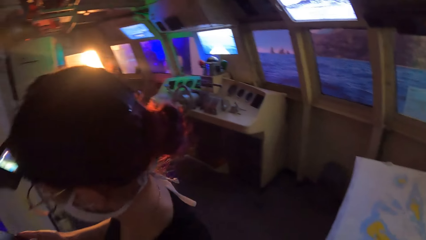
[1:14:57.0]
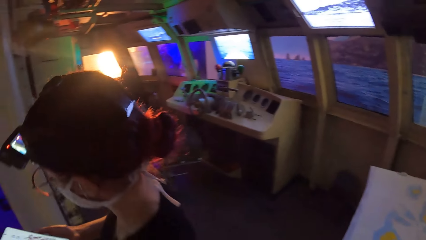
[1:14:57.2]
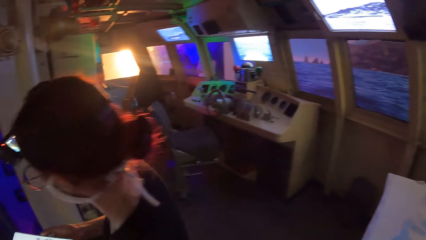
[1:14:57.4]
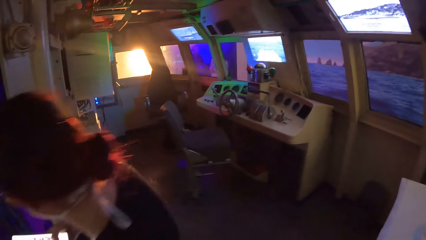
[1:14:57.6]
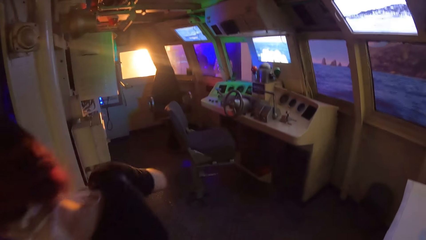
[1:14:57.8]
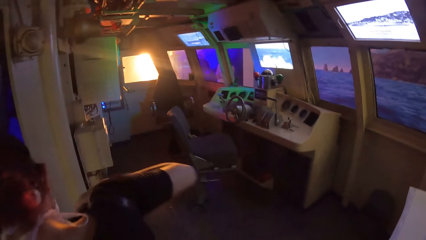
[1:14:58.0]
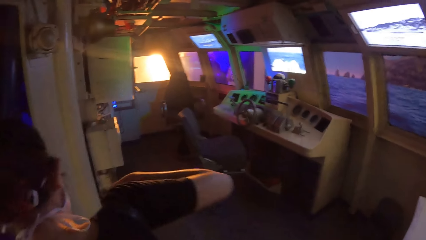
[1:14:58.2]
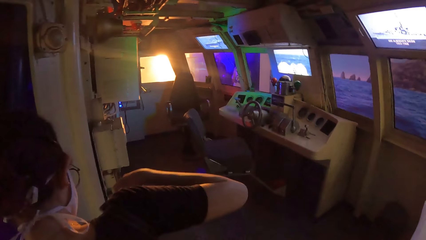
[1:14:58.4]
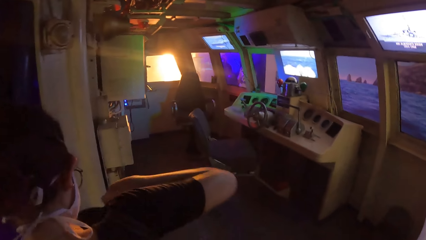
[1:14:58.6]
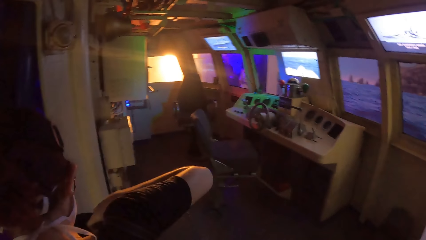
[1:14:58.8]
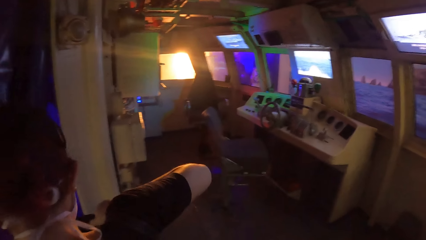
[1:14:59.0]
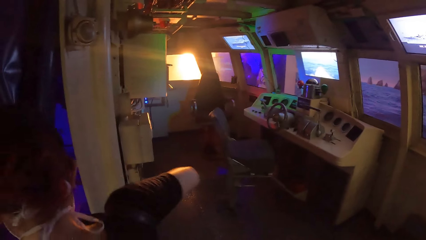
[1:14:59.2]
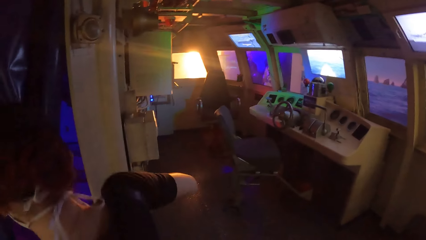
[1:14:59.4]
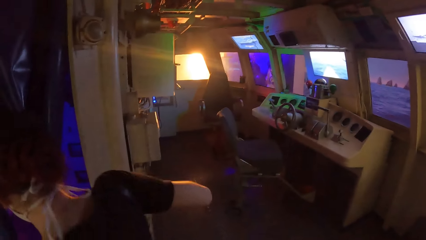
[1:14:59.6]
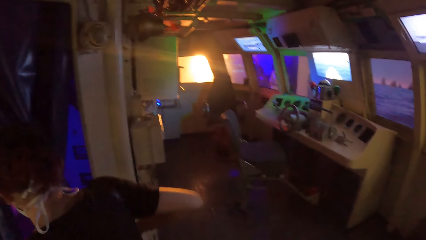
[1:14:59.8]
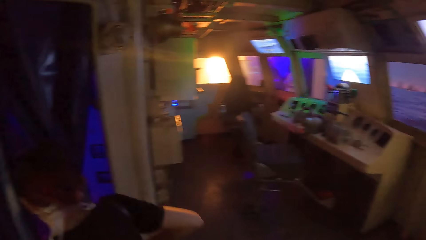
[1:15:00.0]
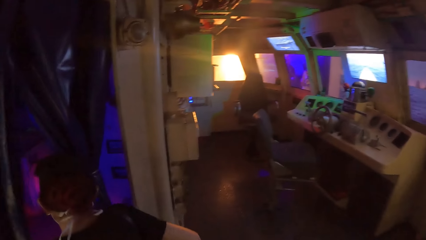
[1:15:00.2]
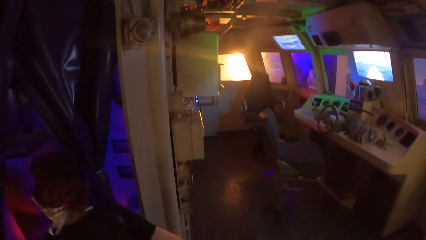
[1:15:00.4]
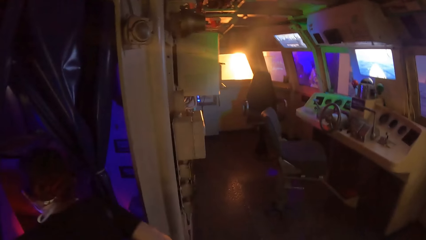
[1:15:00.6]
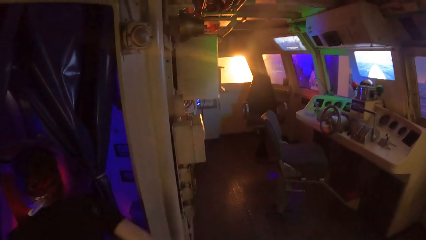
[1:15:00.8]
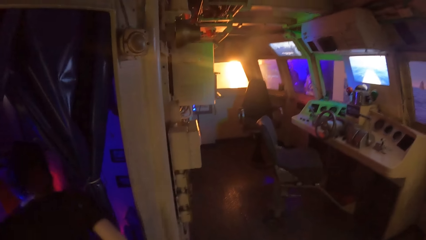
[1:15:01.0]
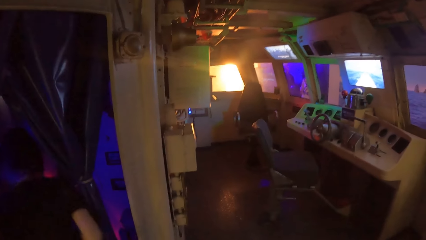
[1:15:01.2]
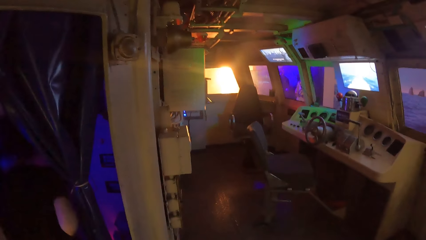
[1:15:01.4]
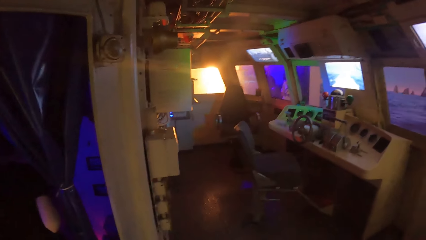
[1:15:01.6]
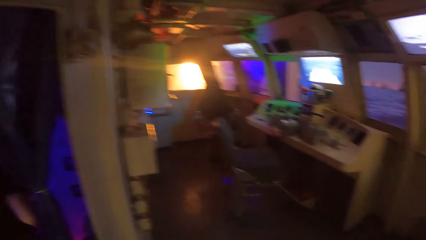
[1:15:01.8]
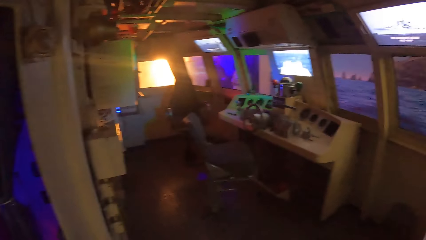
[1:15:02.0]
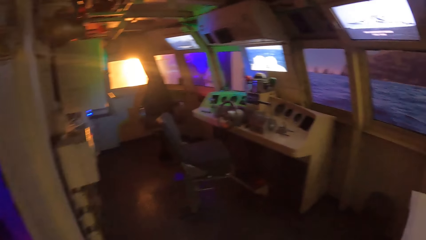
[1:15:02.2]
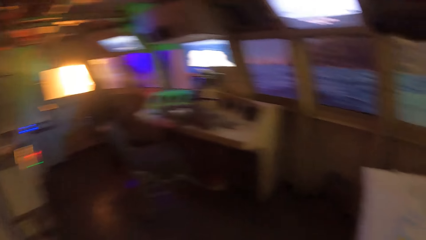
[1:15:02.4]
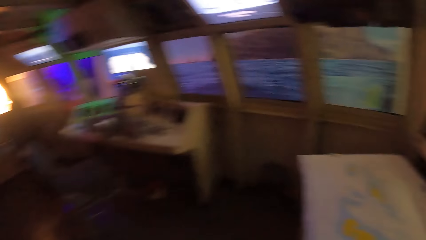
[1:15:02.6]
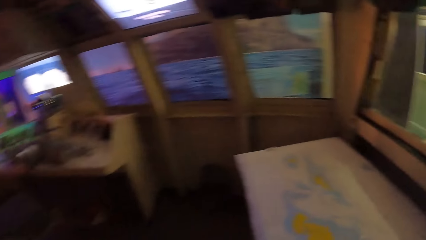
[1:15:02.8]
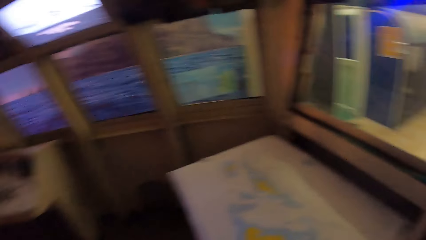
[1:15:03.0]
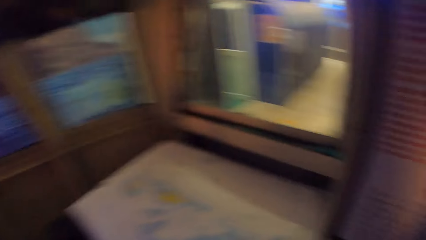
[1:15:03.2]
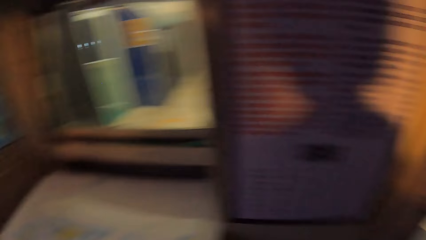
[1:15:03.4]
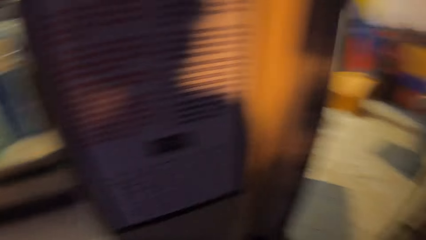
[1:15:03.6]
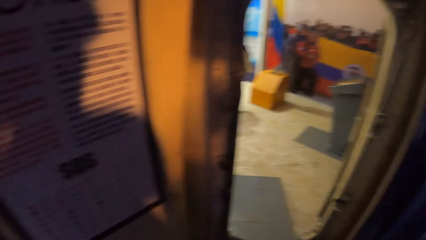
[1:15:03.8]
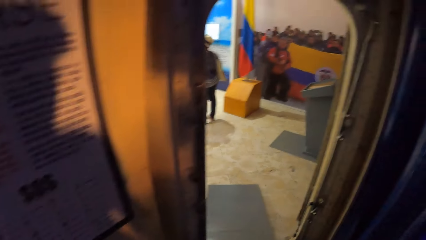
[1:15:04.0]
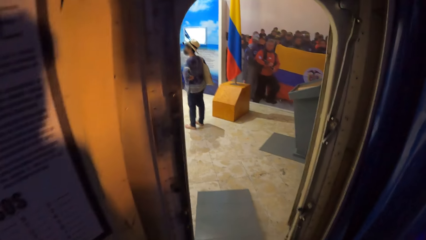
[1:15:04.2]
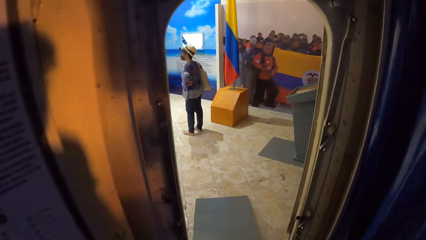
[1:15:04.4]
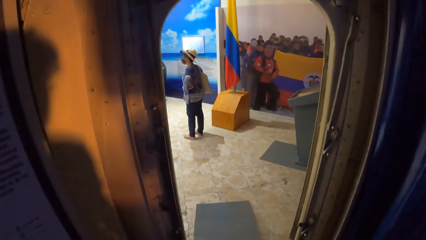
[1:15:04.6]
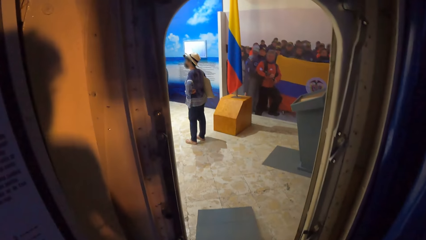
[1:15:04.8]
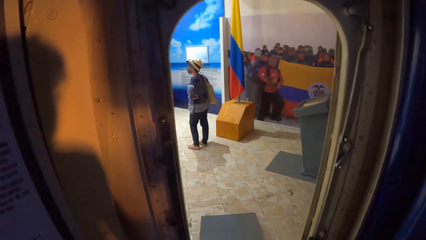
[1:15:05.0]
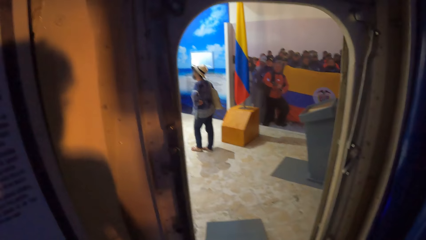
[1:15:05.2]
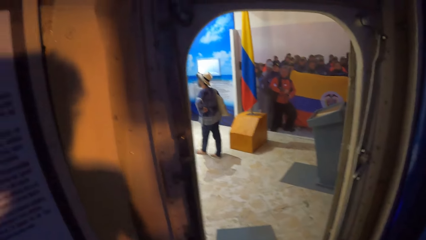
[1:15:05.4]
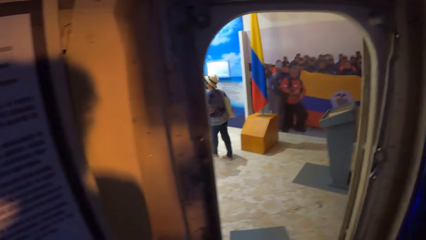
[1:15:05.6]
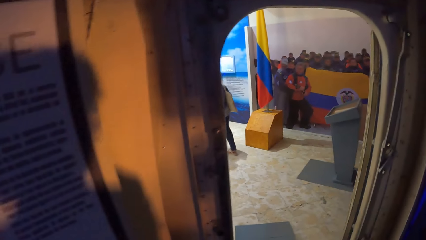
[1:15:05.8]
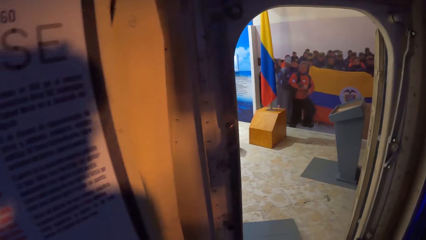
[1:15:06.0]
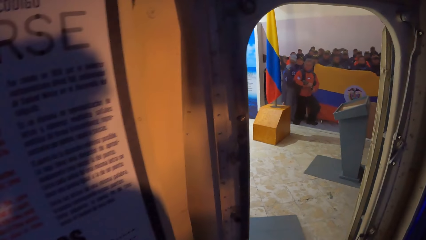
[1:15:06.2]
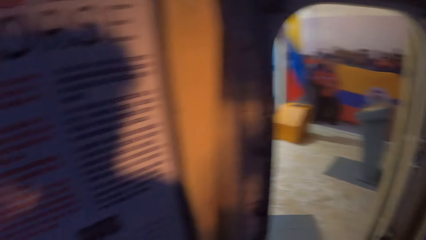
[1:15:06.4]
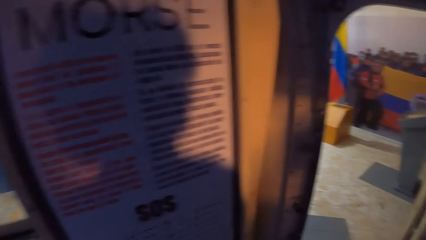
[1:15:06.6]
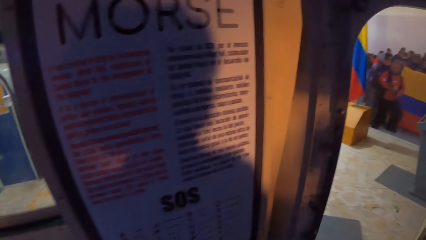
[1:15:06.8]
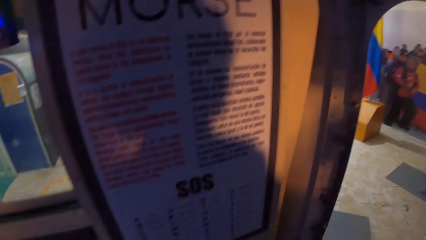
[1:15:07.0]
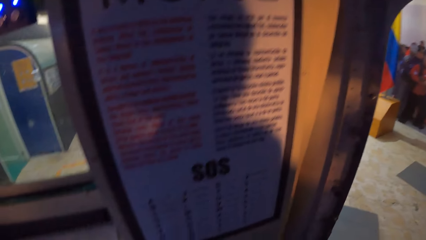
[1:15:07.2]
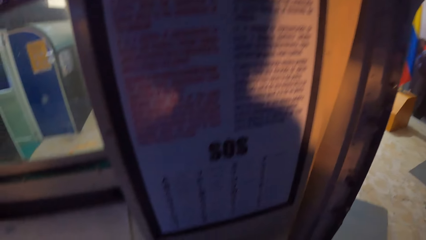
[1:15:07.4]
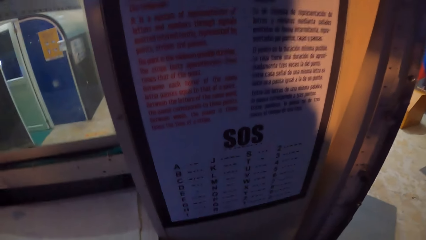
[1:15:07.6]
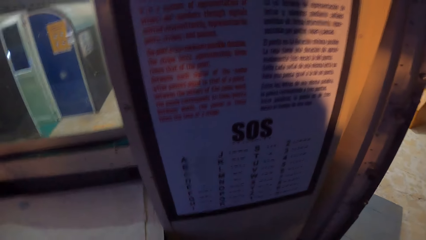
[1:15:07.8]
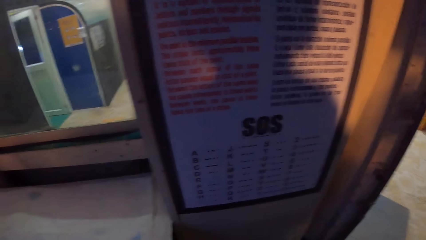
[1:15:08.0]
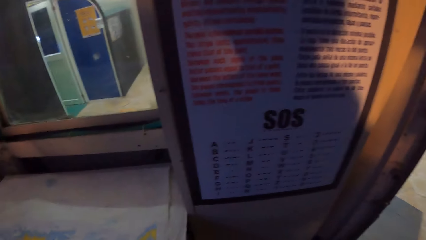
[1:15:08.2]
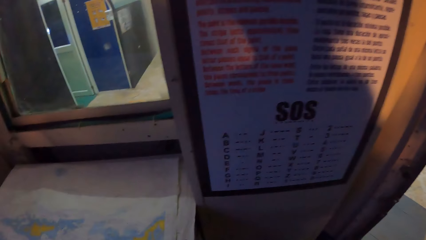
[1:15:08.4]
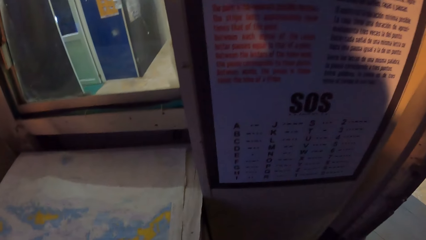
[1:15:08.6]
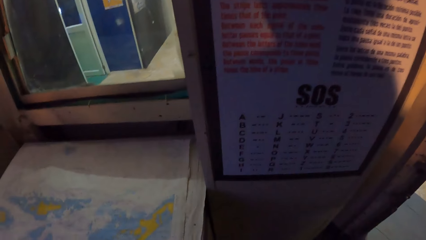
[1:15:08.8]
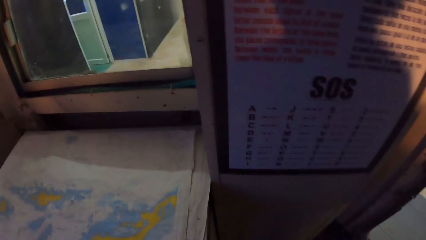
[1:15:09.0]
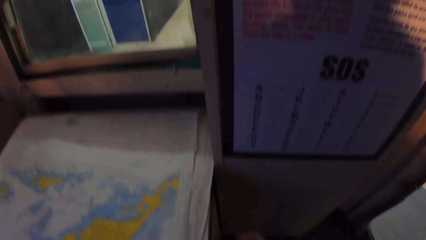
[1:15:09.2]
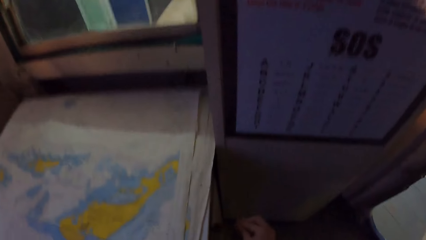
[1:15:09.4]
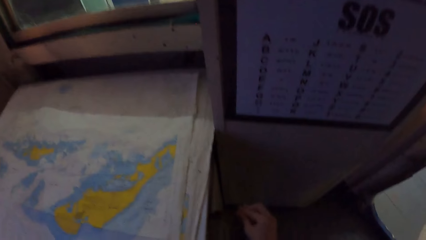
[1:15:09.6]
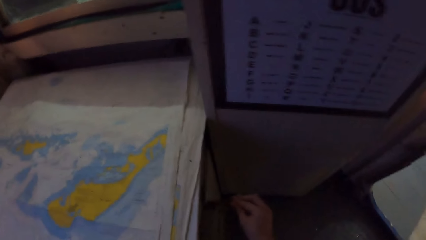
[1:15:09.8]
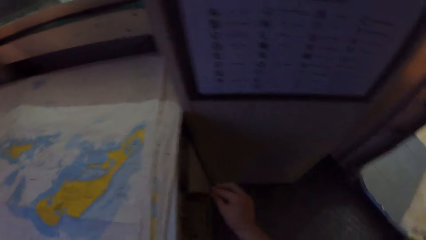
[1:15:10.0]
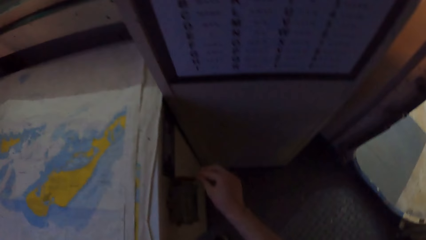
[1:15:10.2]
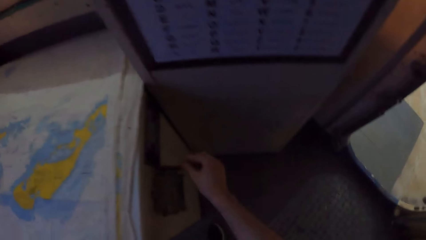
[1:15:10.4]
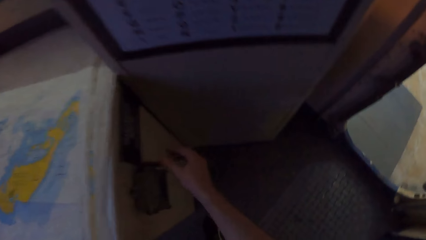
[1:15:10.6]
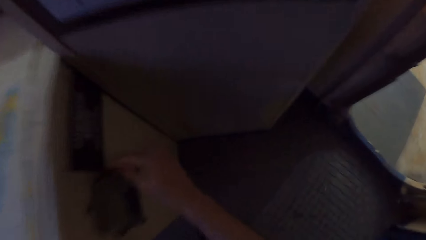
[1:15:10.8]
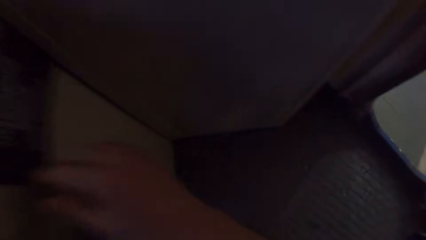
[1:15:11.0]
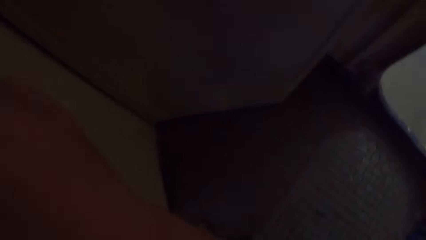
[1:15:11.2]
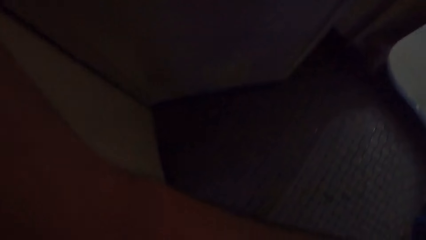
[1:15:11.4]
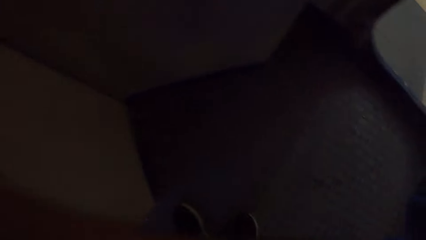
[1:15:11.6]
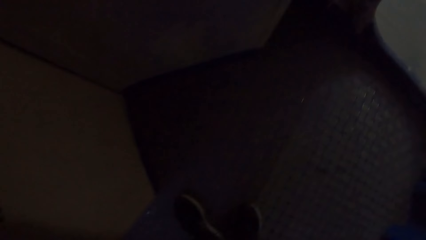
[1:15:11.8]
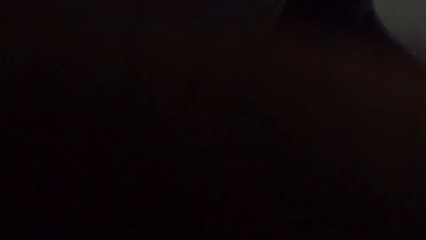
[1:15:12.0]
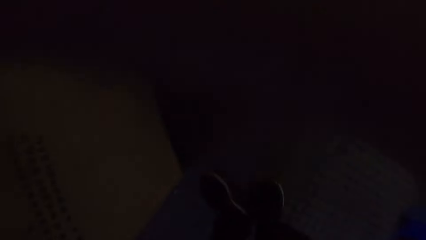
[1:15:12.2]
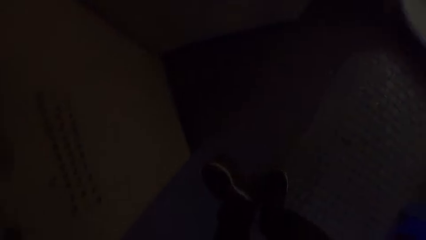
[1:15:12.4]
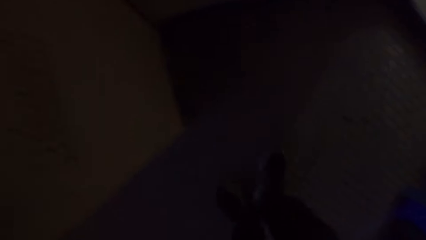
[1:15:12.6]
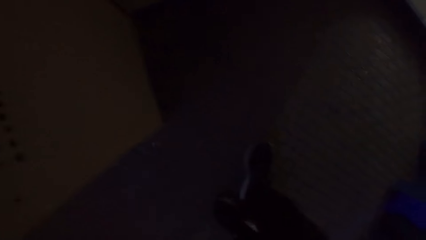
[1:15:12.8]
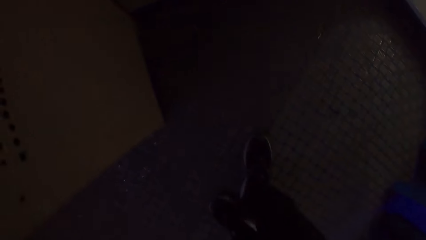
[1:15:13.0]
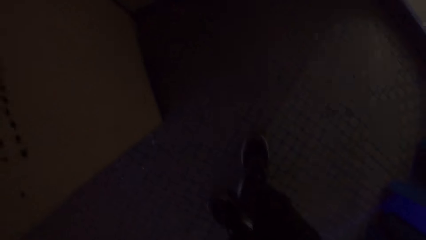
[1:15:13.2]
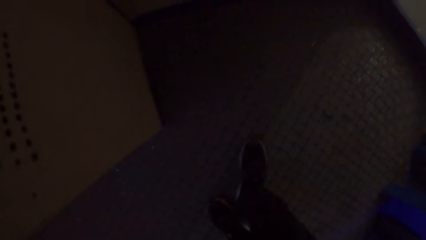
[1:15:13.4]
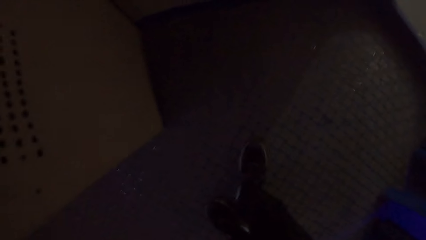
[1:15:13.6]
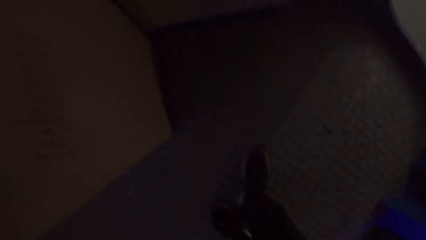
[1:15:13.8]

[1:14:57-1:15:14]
The camera wearer looks around a person. The woman places the phone inside the backpack with her right hand. The woman walks into the room. The camera wearer looks around the room. He holds the lever on the chart table with his right hand. He presses the machine with his right hand.
